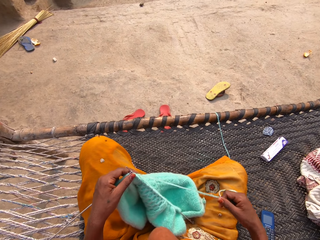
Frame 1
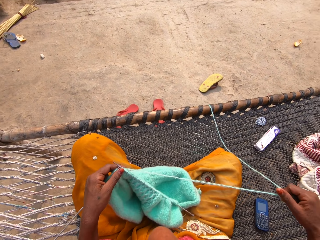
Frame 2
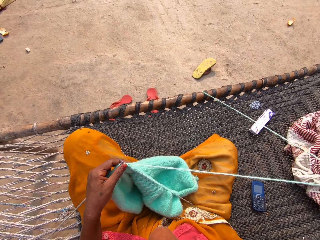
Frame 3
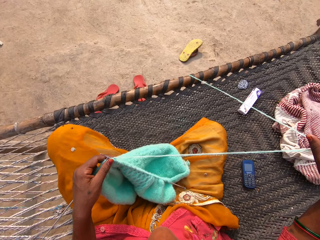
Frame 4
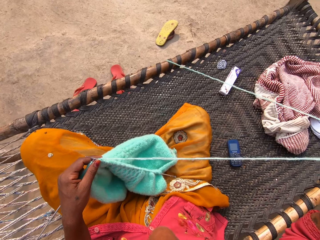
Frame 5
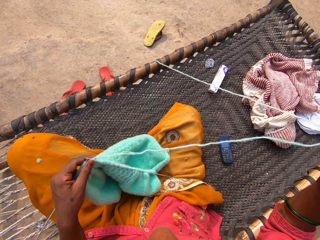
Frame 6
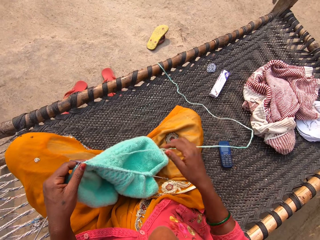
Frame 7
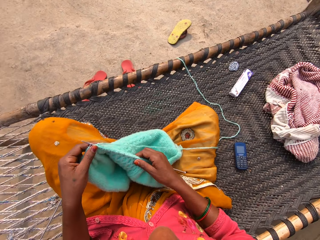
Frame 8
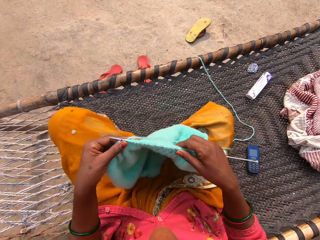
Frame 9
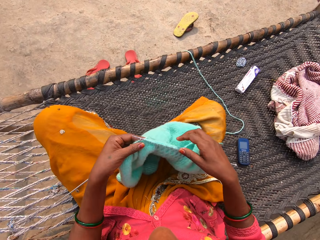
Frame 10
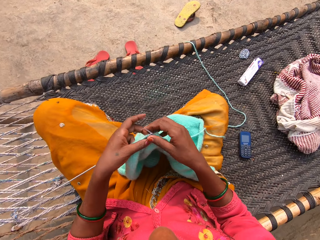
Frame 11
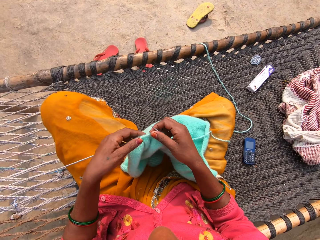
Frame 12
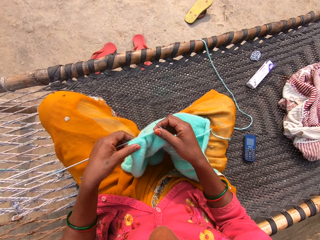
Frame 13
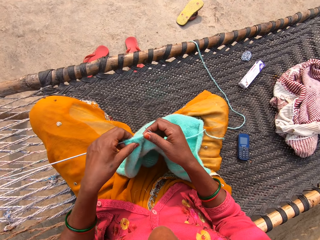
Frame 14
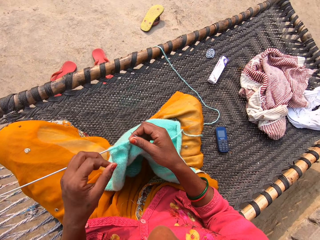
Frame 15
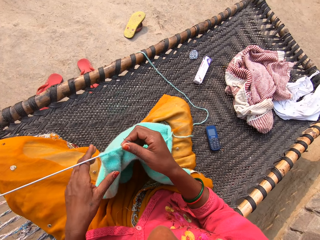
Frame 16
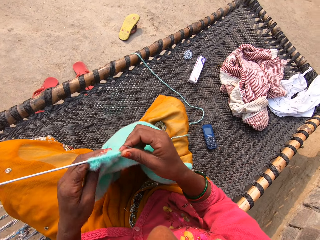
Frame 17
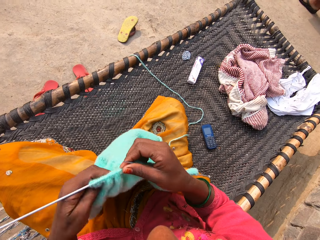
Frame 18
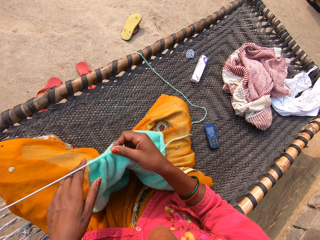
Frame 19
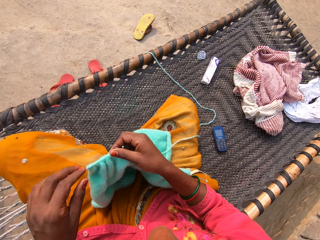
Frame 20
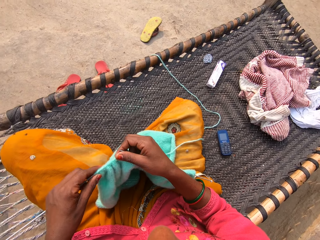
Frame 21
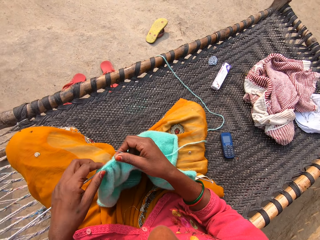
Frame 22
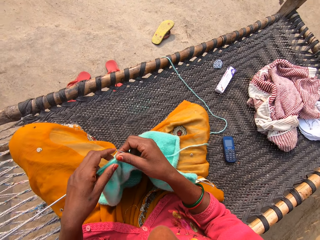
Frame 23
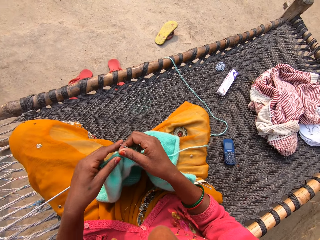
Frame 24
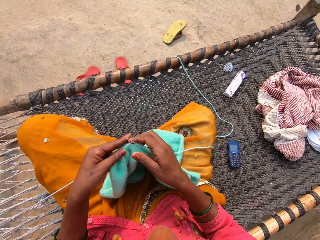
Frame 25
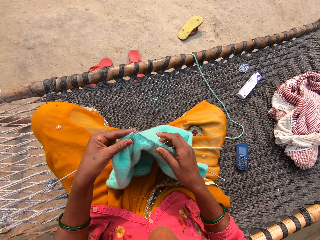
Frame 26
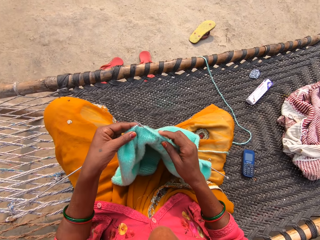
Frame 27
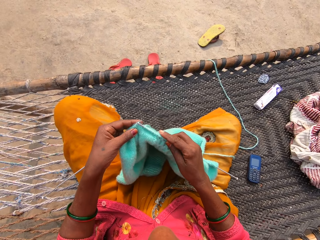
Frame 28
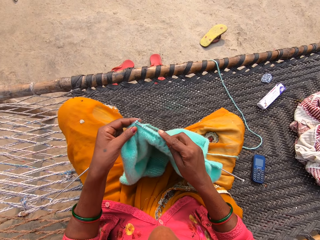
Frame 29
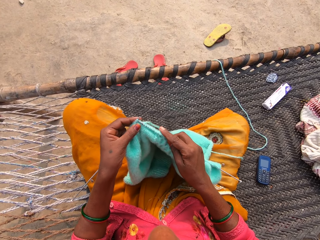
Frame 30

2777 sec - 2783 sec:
The camera wearer pulls the knitting yarn.

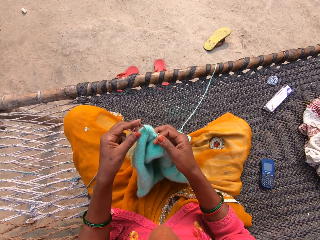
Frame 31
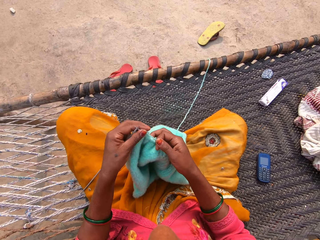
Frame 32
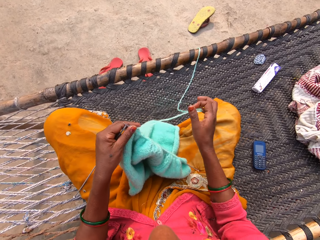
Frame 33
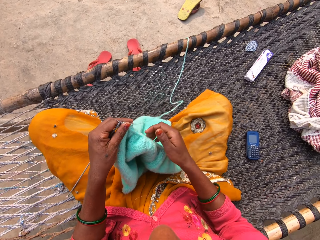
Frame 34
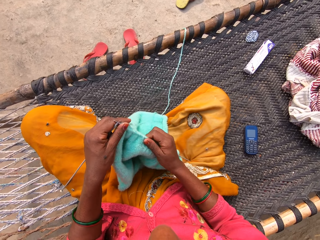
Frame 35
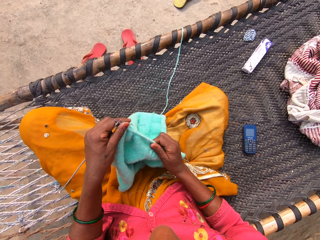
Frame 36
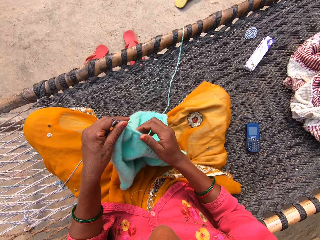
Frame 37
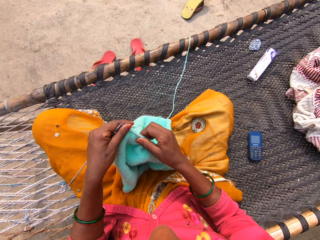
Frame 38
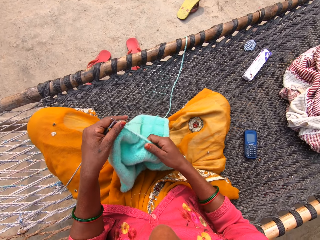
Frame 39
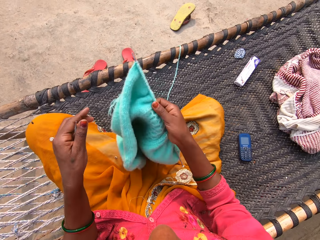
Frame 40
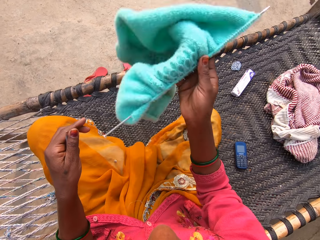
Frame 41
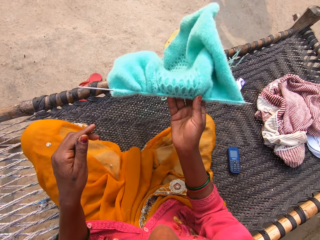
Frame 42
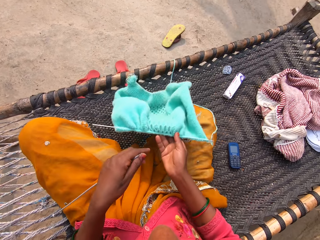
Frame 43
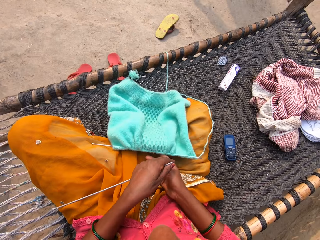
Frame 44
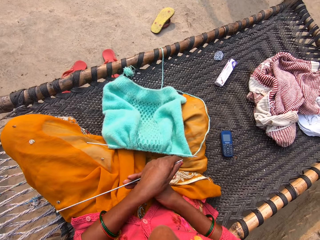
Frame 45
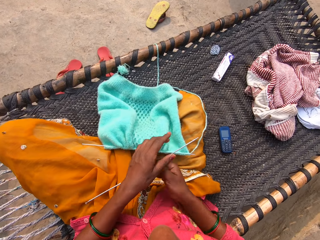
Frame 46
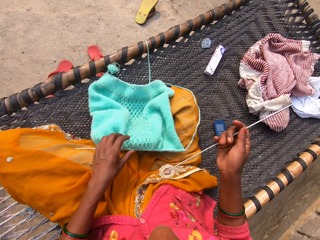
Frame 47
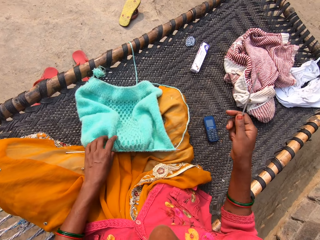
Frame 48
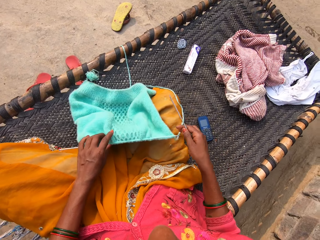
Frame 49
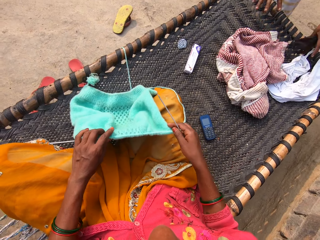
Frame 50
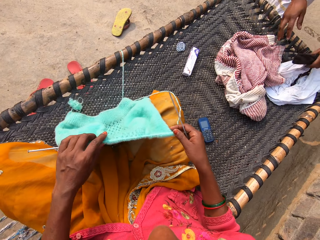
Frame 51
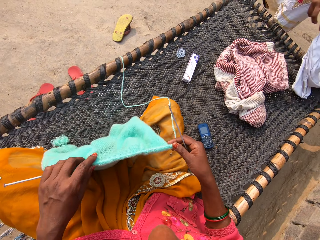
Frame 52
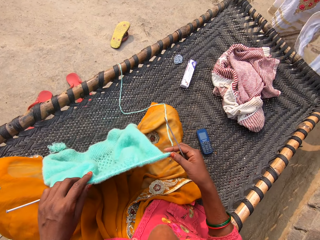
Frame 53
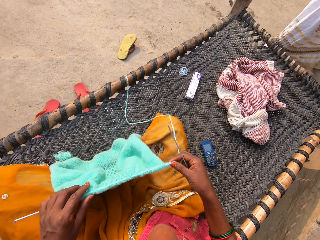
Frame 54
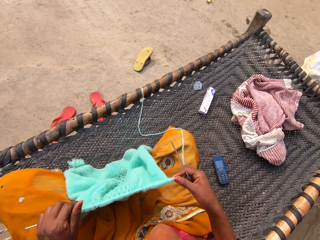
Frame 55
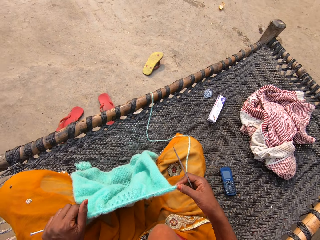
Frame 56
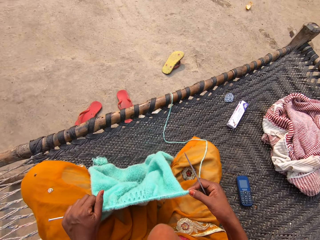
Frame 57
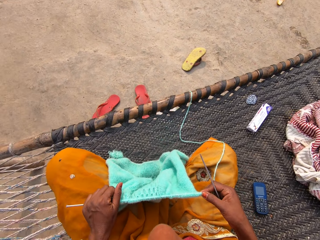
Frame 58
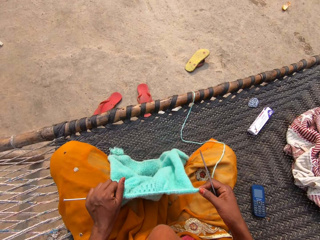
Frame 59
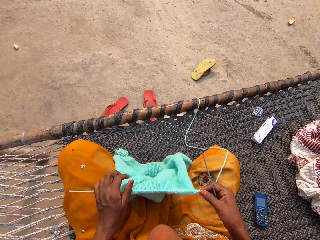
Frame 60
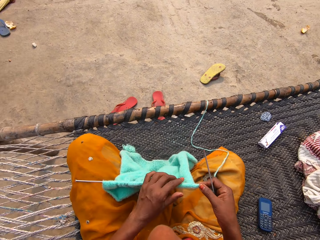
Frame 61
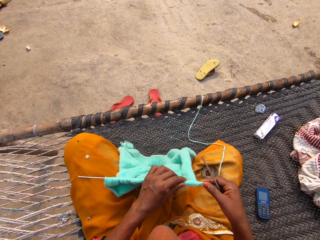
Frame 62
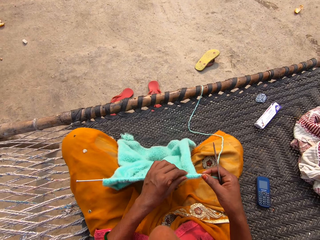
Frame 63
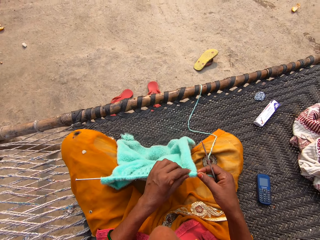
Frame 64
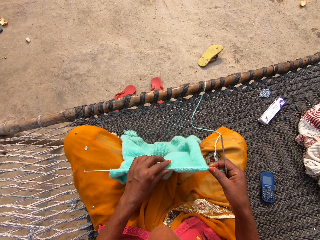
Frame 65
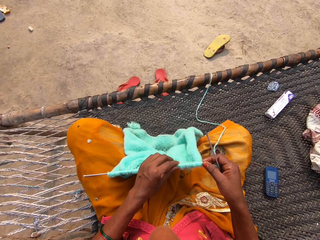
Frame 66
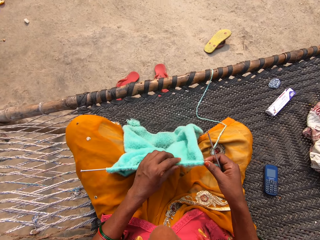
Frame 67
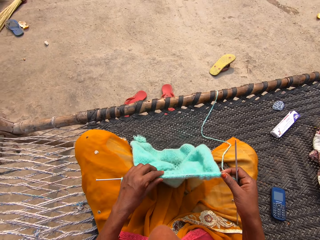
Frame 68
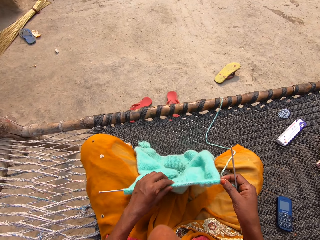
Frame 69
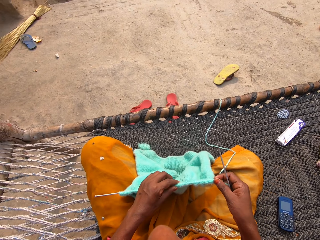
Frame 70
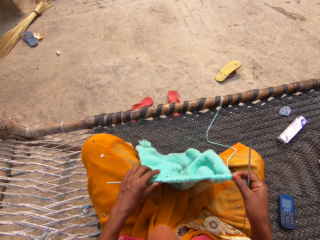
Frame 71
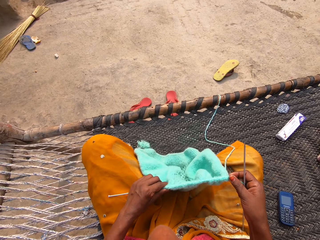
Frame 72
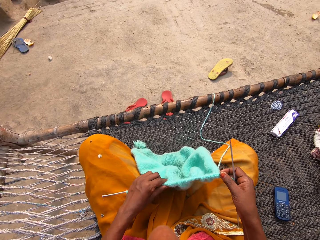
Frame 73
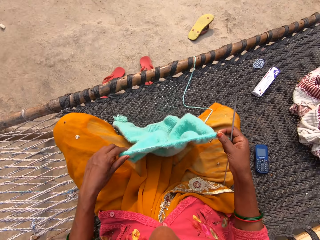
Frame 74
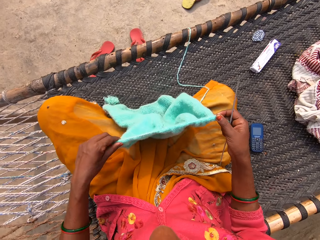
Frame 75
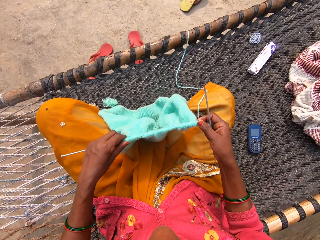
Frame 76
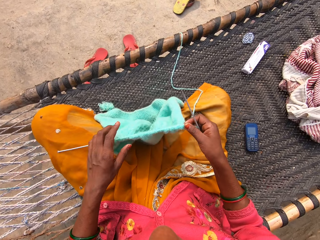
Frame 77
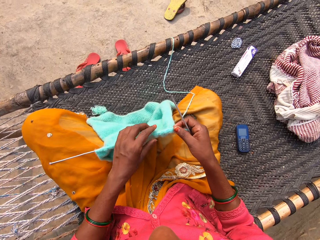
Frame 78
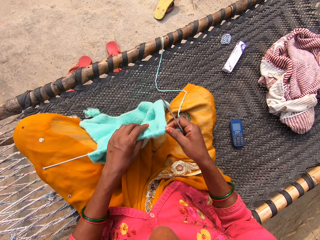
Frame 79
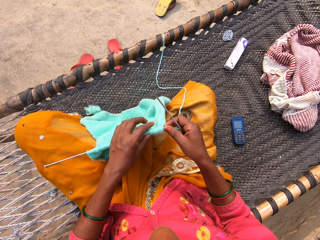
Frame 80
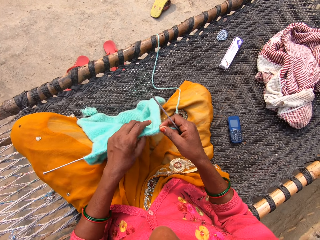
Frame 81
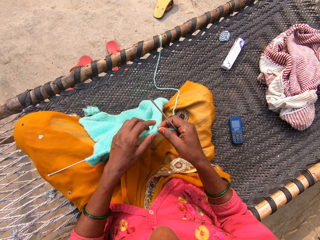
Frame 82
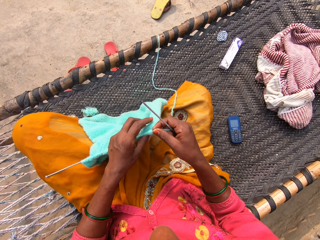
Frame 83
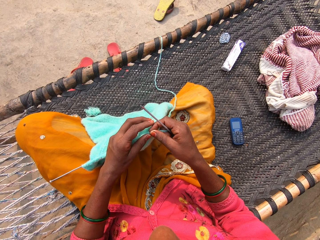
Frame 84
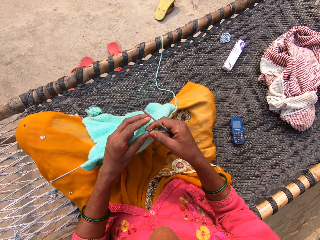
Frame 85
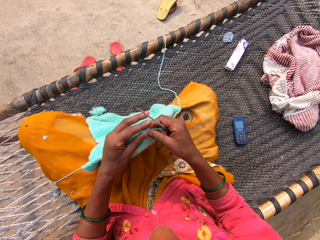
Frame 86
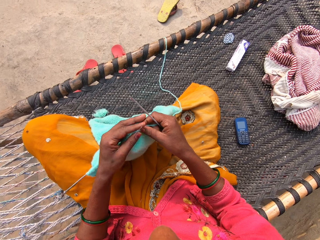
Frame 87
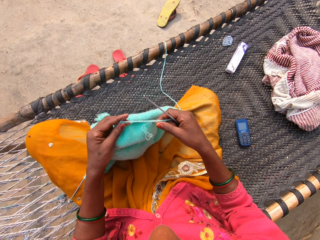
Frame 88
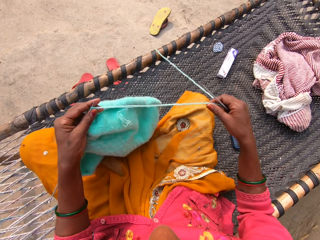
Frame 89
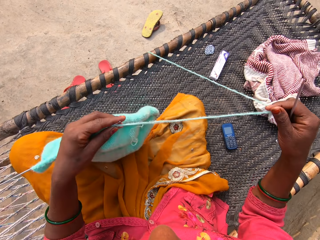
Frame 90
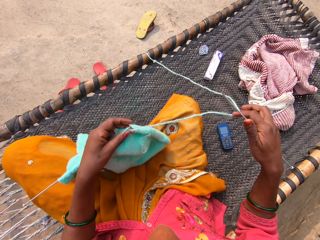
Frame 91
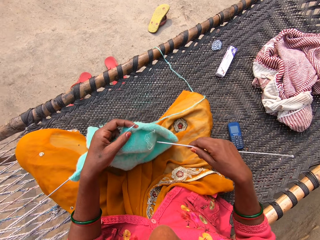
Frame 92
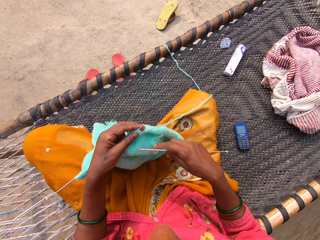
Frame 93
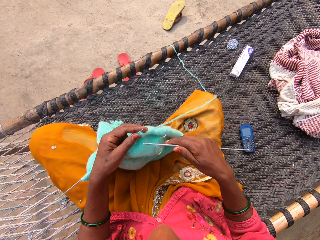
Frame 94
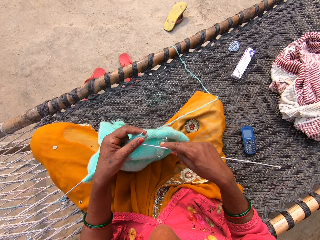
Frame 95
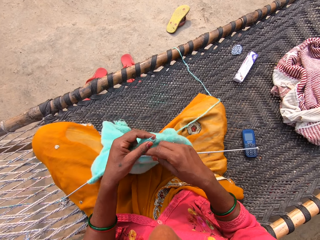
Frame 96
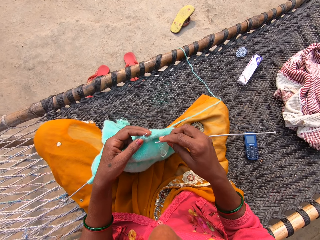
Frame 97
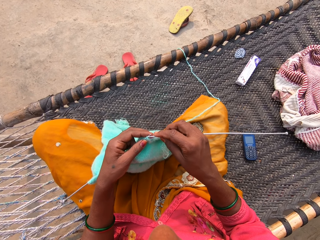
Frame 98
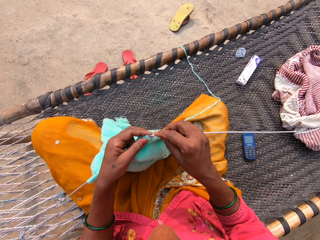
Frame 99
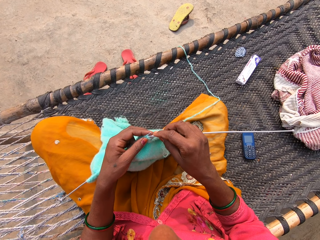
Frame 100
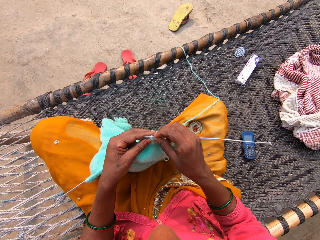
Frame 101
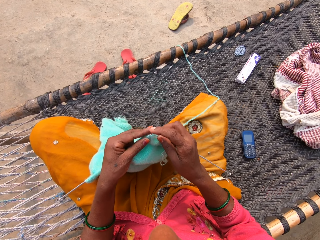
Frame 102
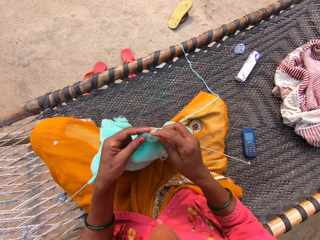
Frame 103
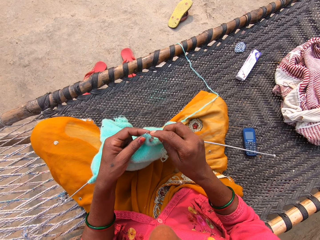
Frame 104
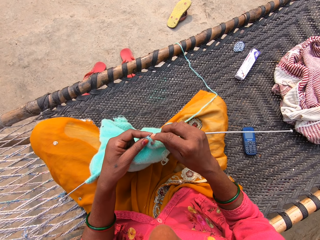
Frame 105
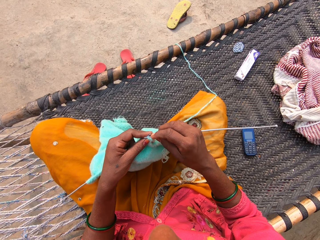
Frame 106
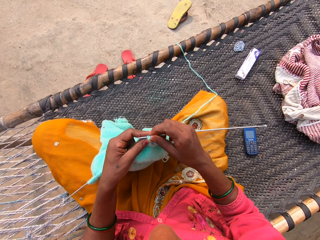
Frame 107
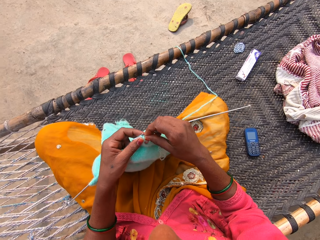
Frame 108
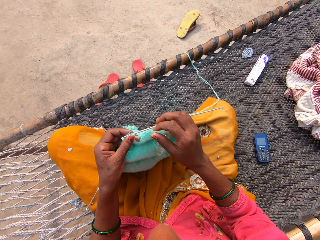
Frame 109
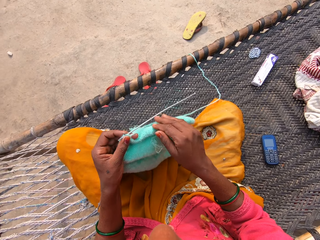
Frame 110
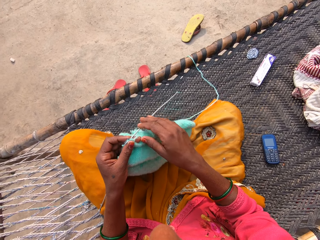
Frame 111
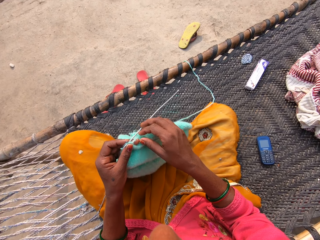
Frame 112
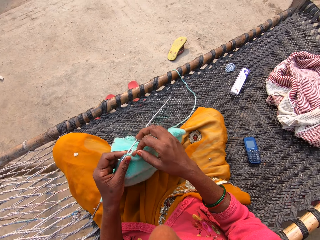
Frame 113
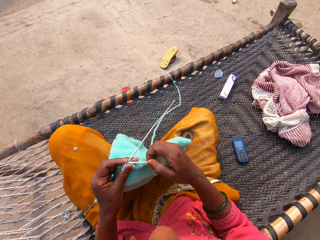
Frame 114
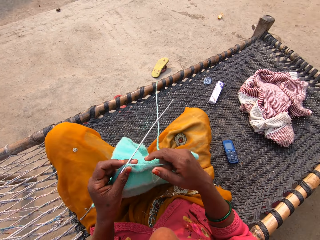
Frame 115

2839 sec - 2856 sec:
The camera wearer adjusts her knitted sweater. She raises the cloth, flips her knitted sweater and holds the cloth. A lady picks up a cloth from the woven bench. The camera wearer knits the thread.
